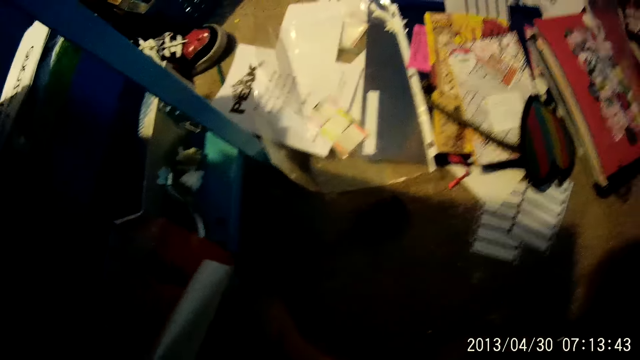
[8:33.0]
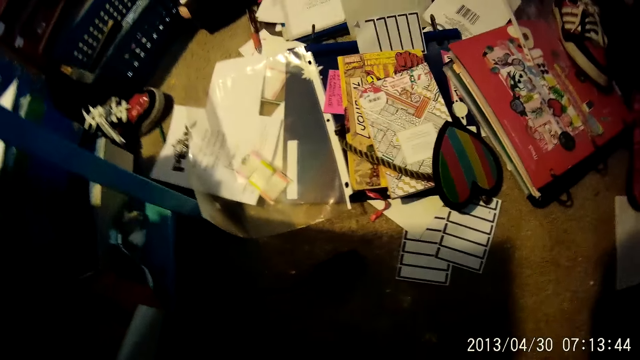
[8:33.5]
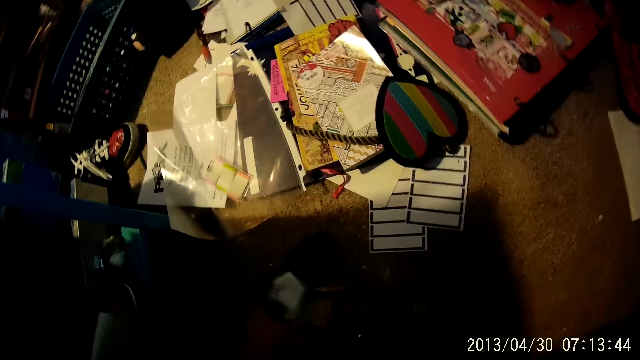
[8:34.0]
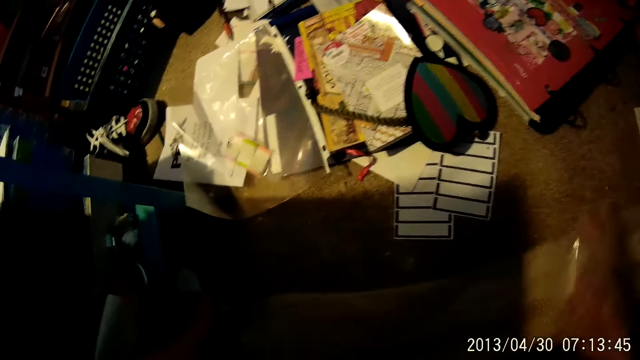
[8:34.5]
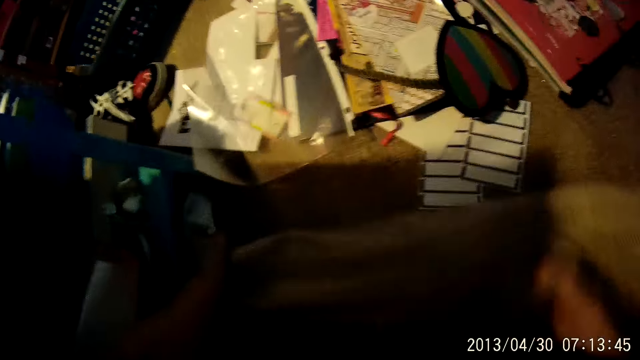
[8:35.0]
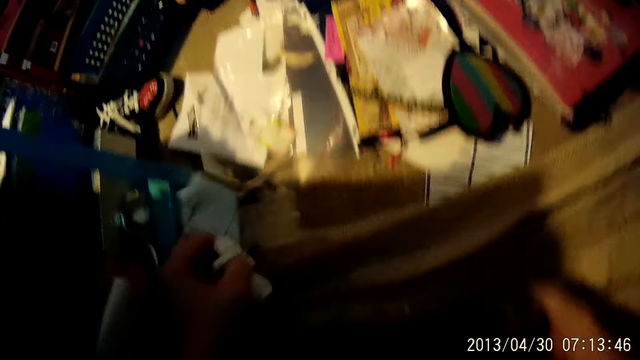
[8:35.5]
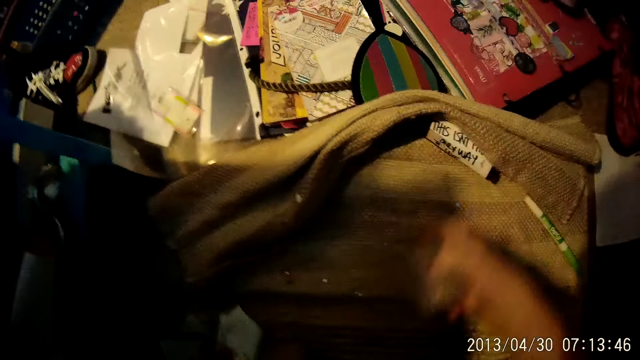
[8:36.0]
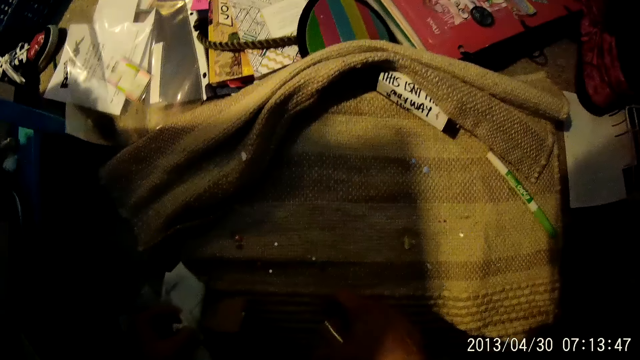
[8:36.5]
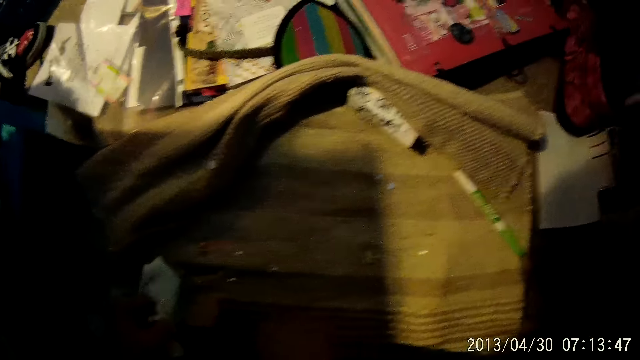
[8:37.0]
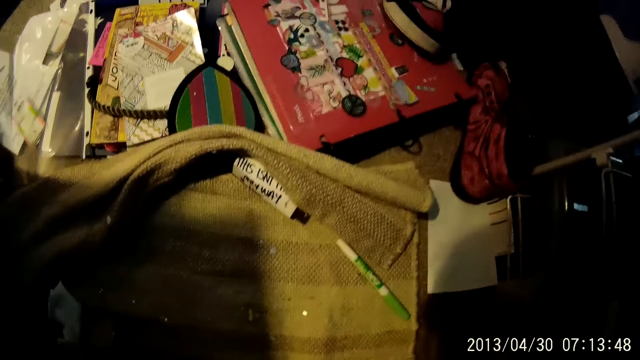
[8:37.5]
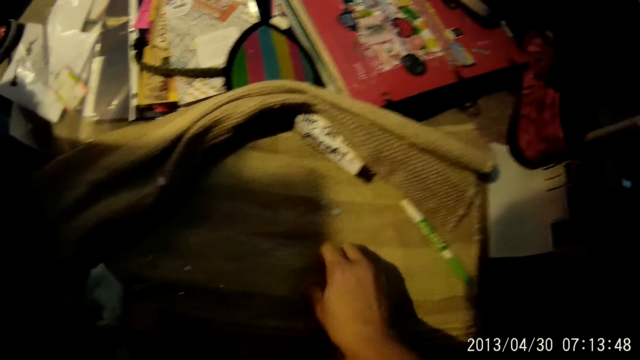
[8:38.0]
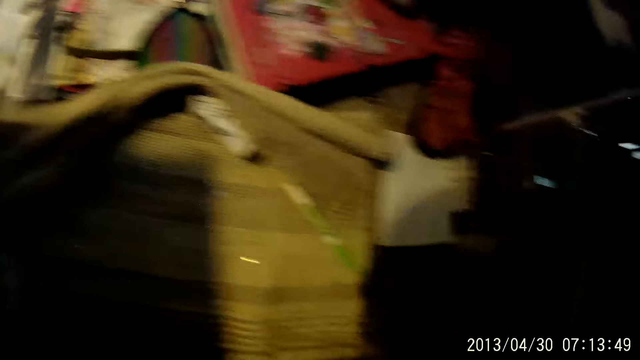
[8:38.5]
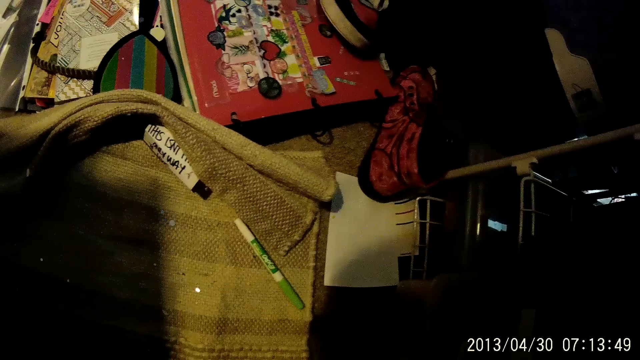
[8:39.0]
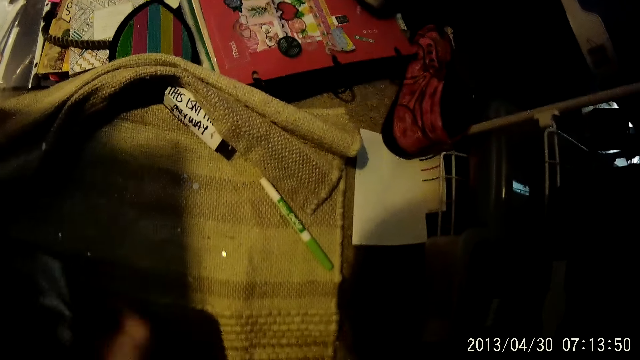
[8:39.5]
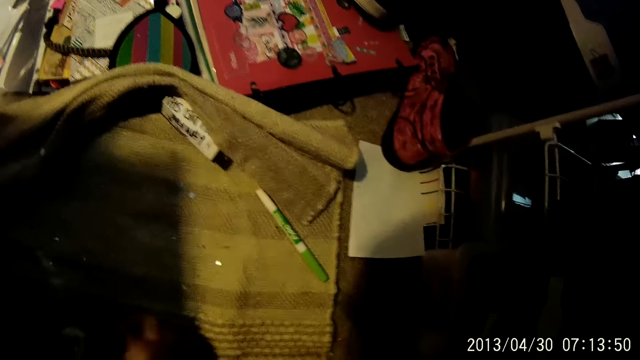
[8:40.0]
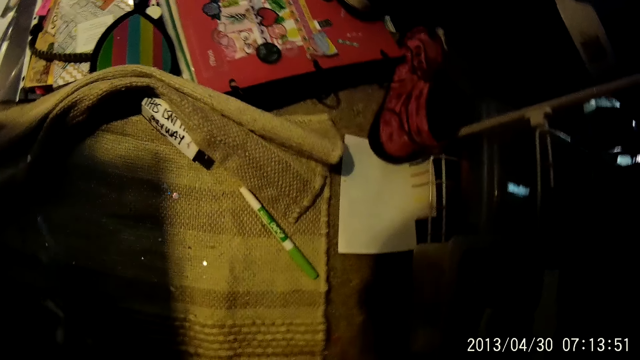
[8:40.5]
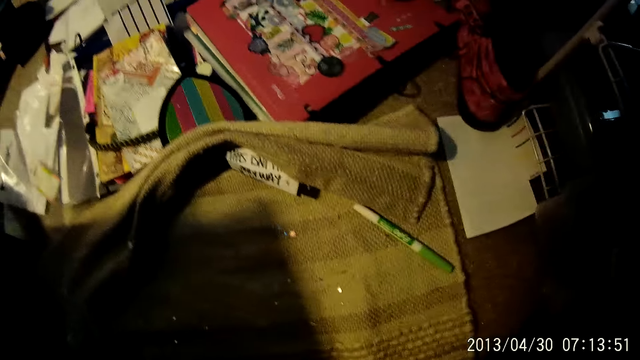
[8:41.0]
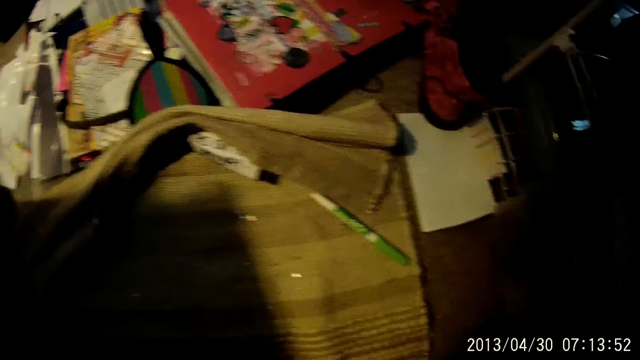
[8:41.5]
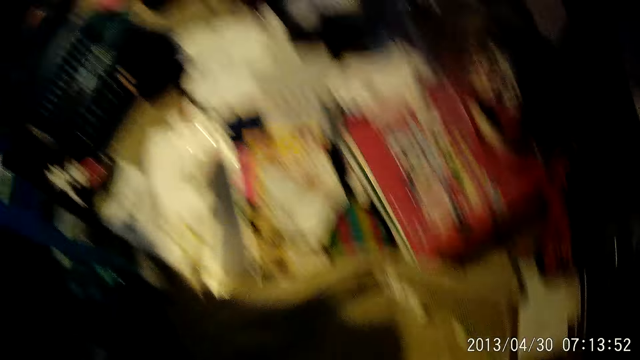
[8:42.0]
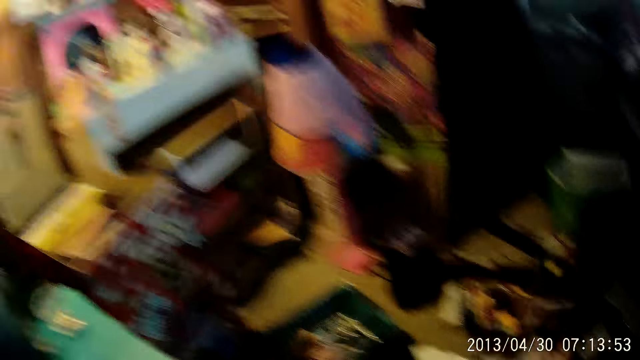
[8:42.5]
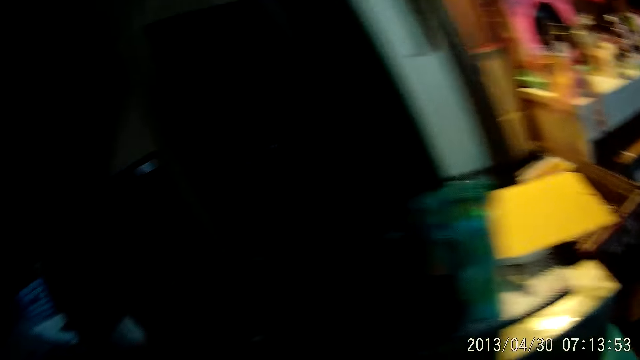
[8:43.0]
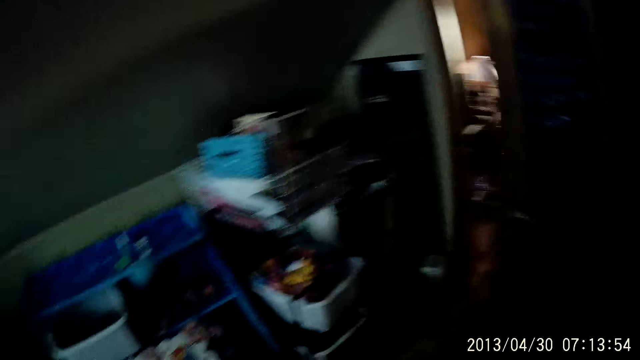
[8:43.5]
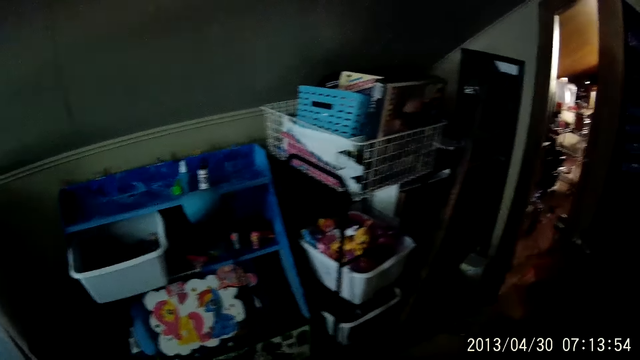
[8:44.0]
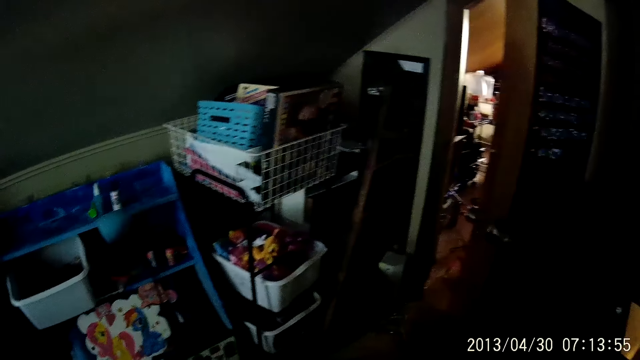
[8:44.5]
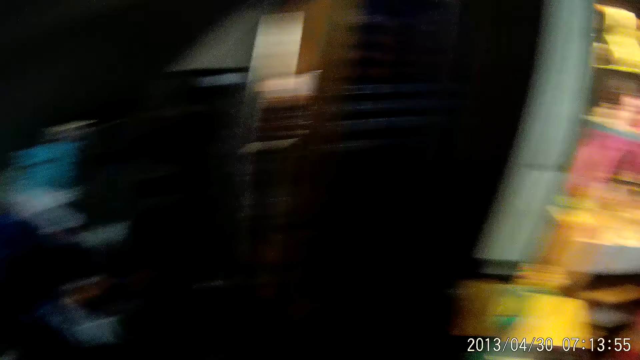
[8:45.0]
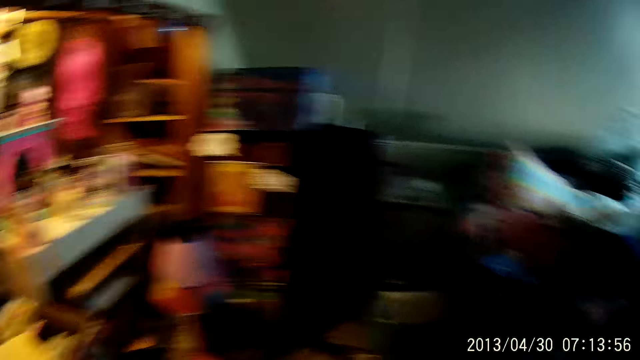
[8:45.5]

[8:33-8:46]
The camera wearer throws the pieces of paper. They spread a sack on the floor with both hands. They pick up something in the sack. They look around.

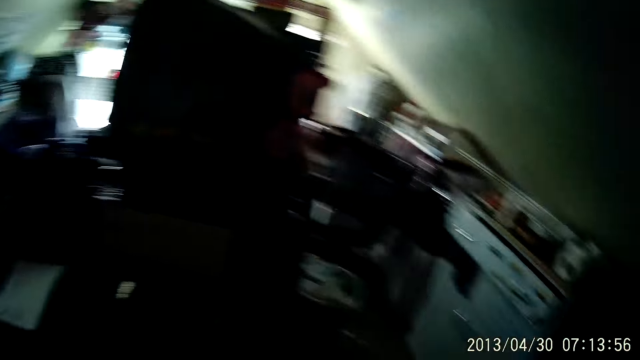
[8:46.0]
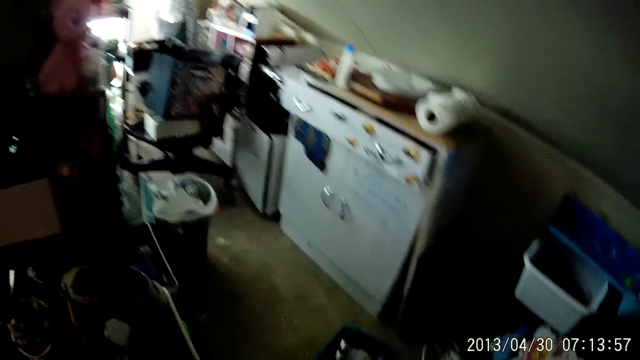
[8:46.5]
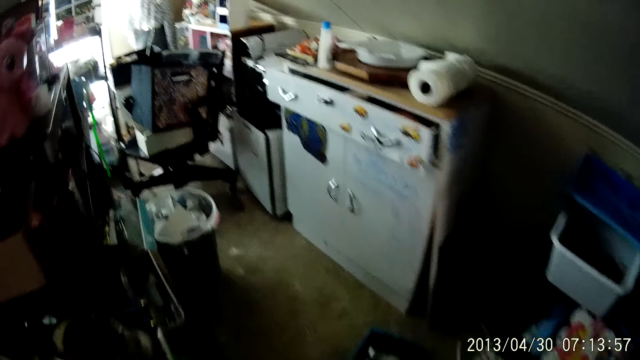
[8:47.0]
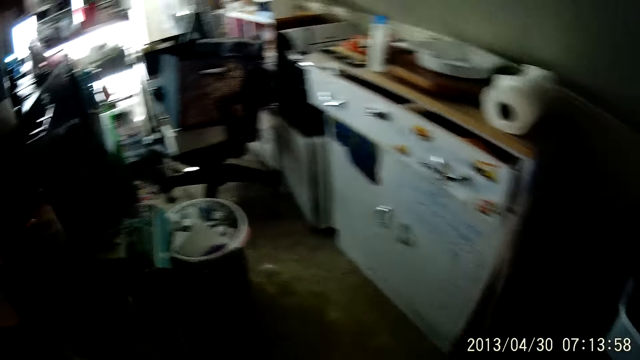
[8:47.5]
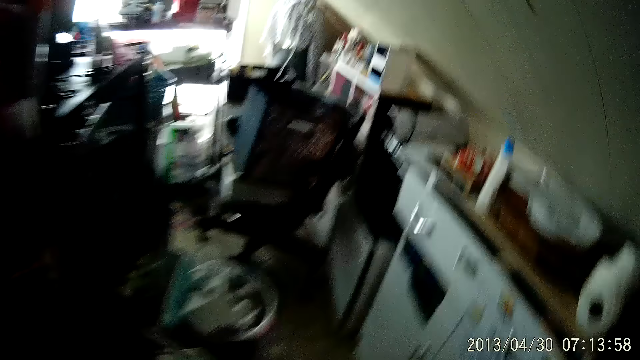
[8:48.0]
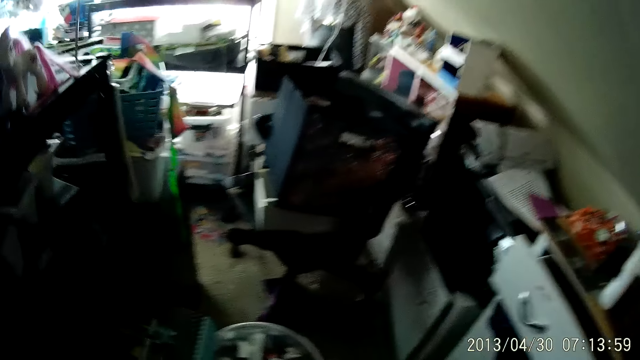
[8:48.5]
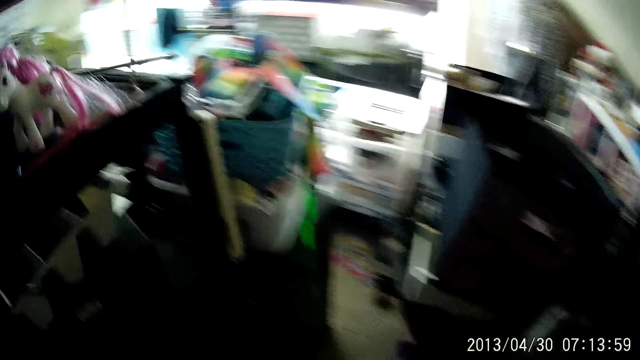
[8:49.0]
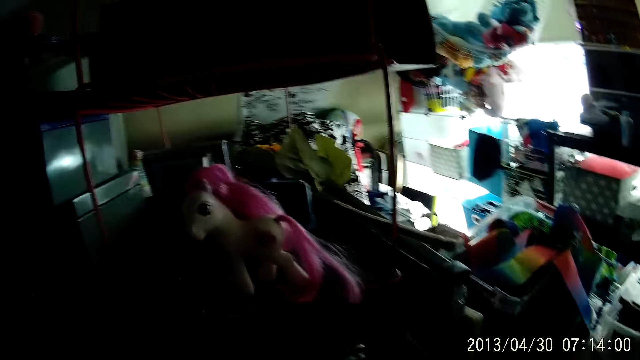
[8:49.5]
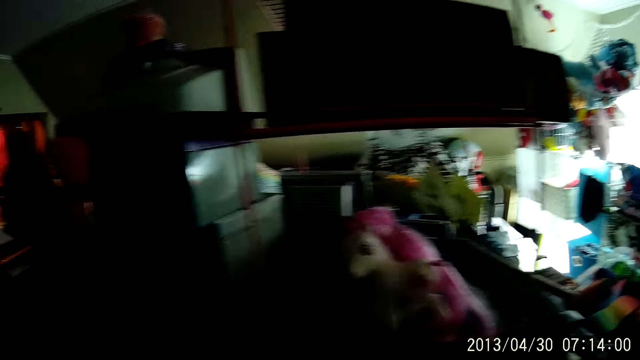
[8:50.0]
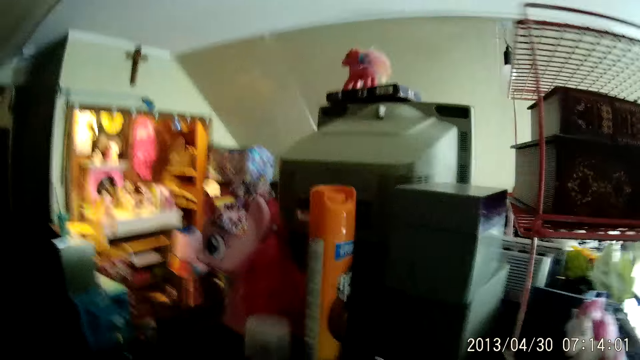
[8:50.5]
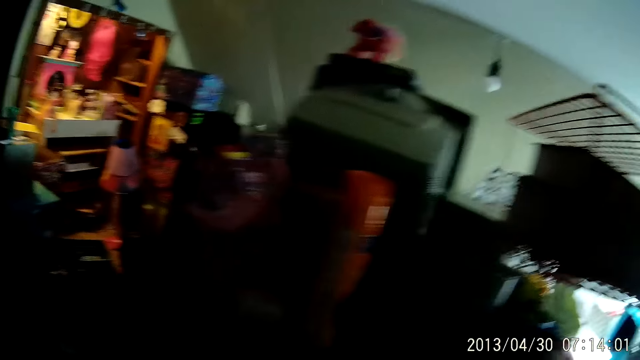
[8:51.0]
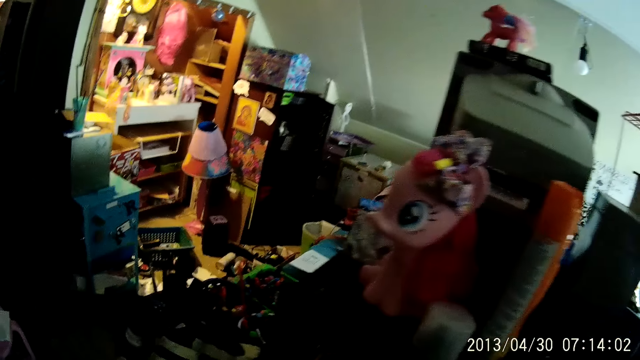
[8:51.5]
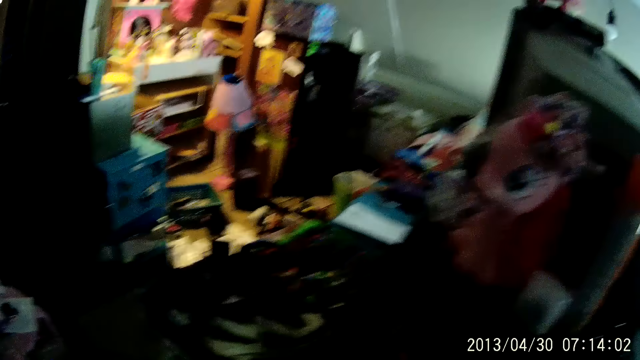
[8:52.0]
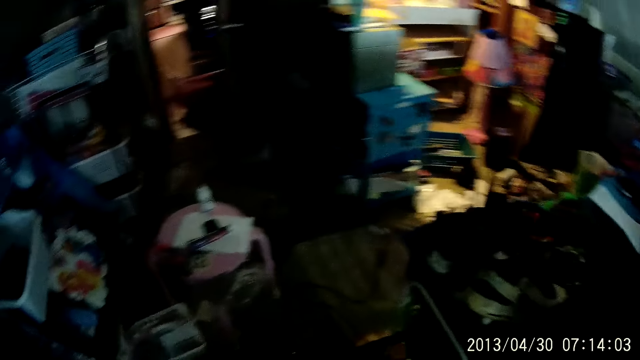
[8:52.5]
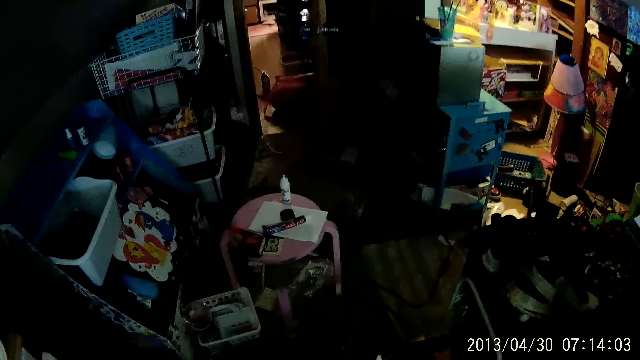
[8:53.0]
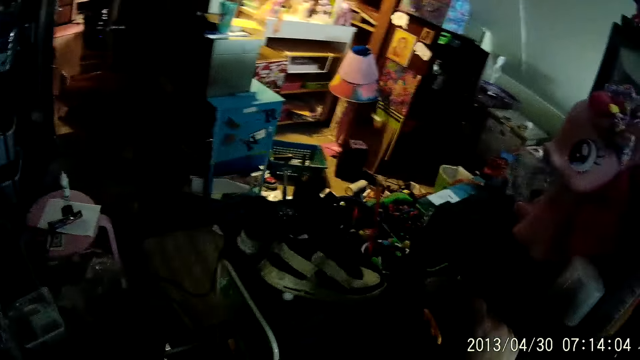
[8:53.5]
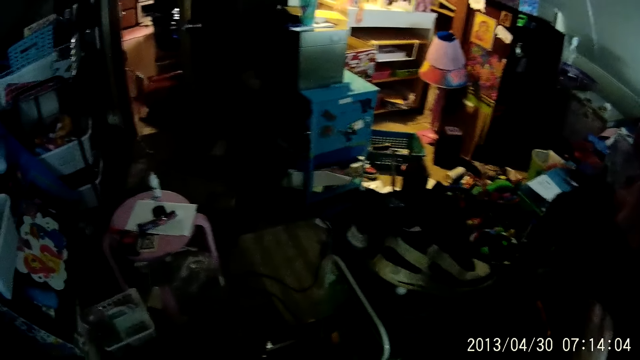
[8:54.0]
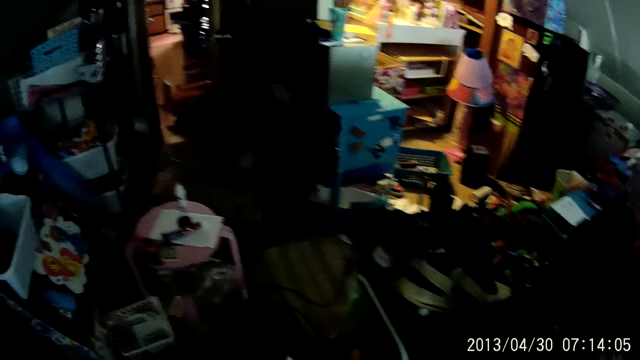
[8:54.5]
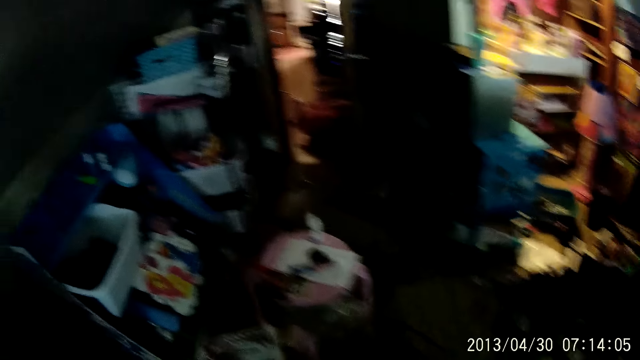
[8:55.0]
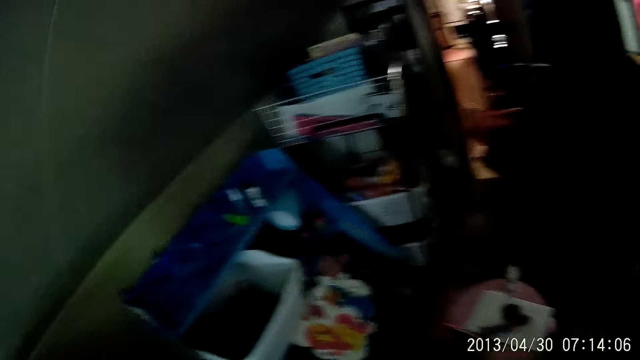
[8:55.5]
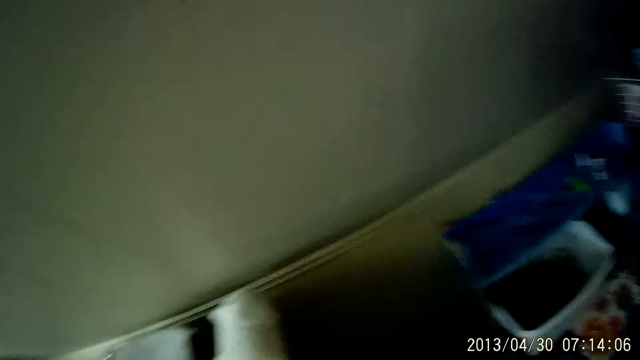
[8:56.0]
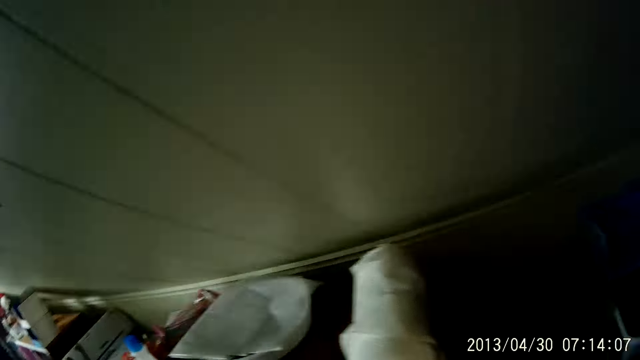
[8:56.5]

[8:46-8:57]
The camera wearer walks in the room. They look around. They walk in the room.
